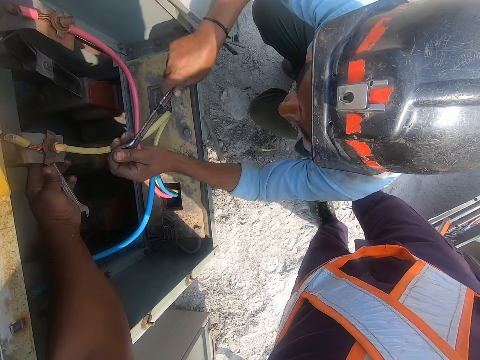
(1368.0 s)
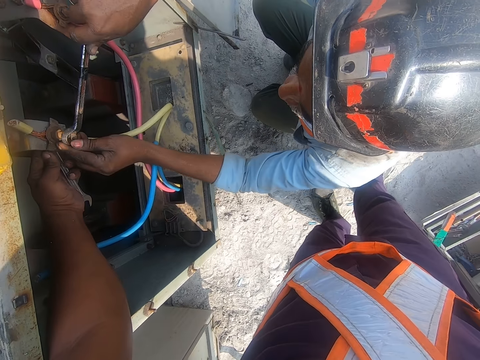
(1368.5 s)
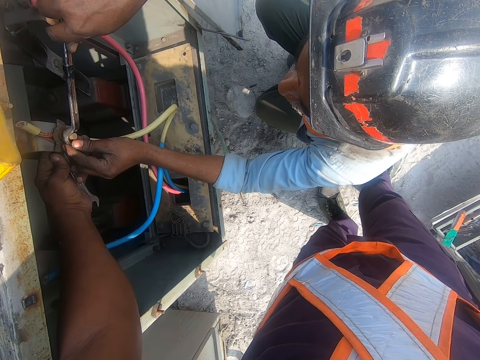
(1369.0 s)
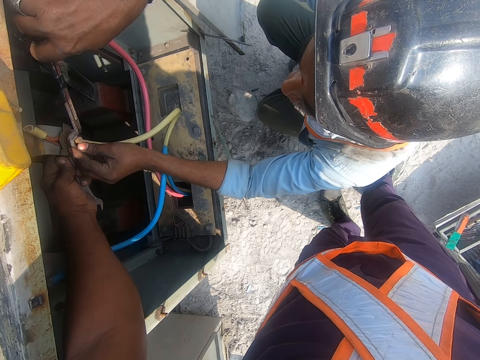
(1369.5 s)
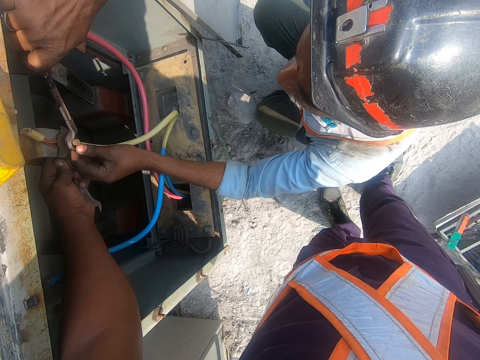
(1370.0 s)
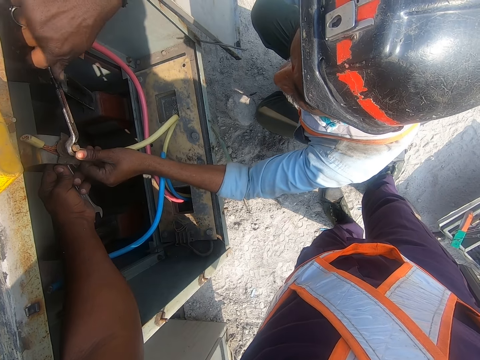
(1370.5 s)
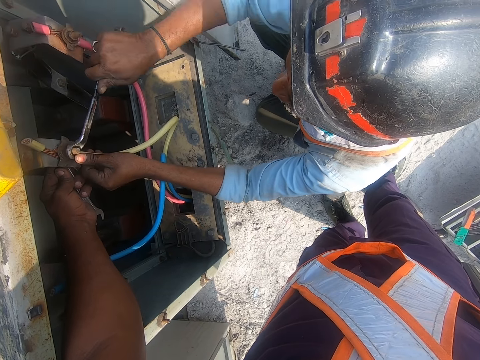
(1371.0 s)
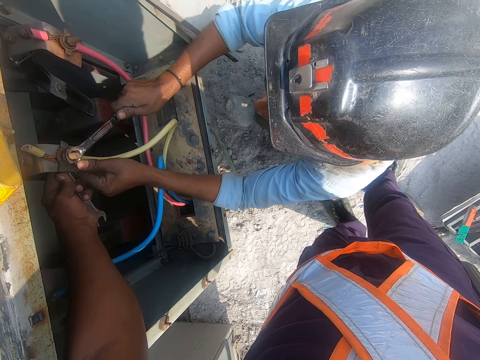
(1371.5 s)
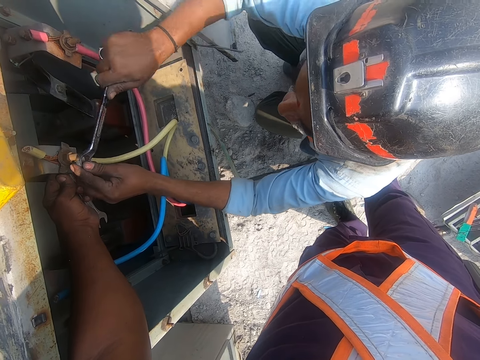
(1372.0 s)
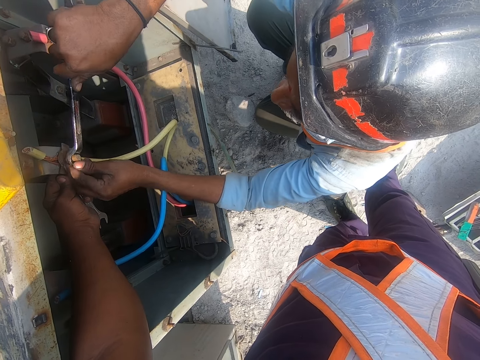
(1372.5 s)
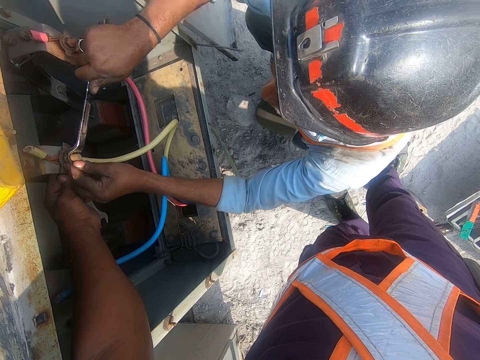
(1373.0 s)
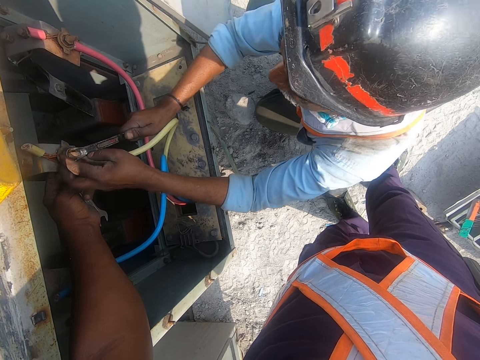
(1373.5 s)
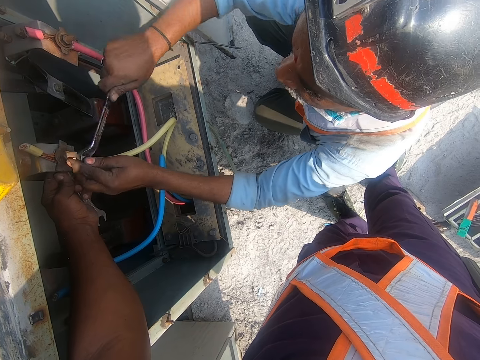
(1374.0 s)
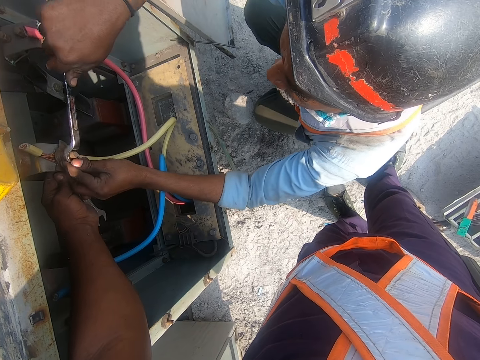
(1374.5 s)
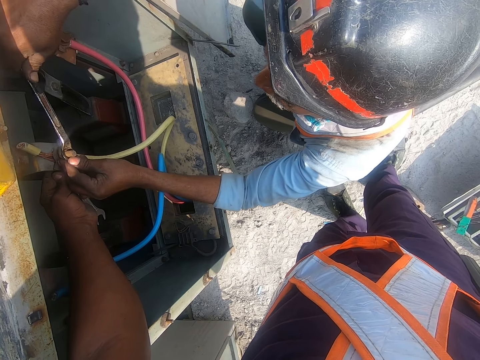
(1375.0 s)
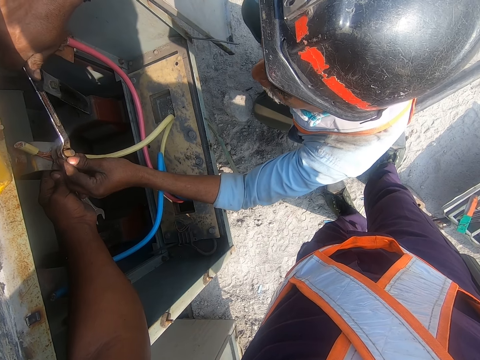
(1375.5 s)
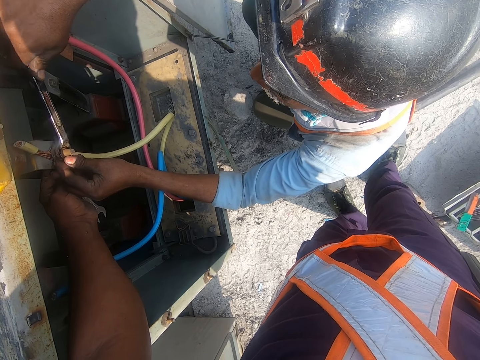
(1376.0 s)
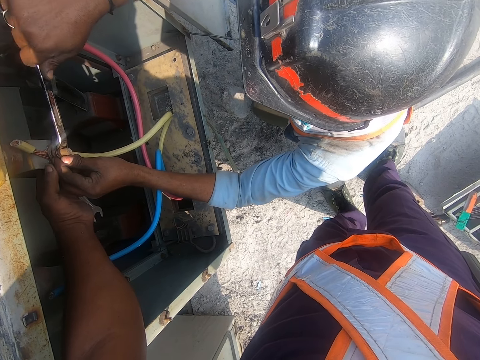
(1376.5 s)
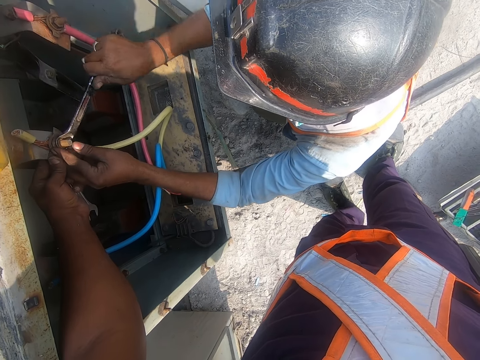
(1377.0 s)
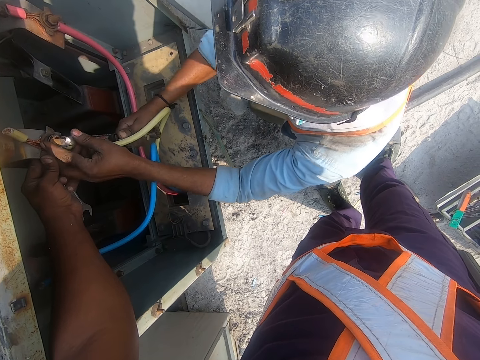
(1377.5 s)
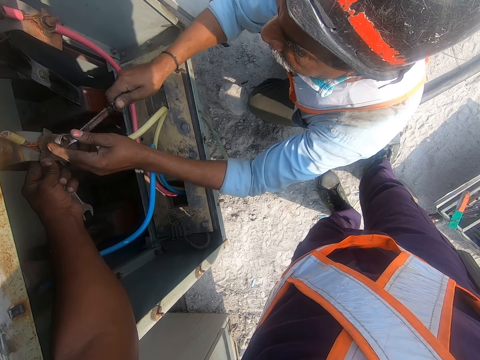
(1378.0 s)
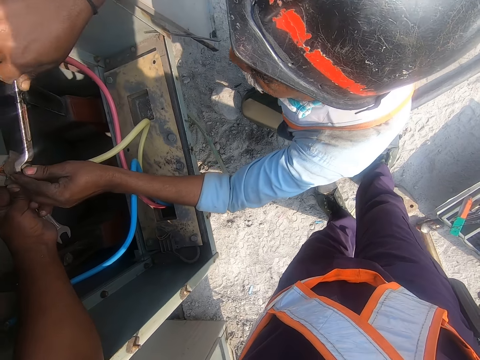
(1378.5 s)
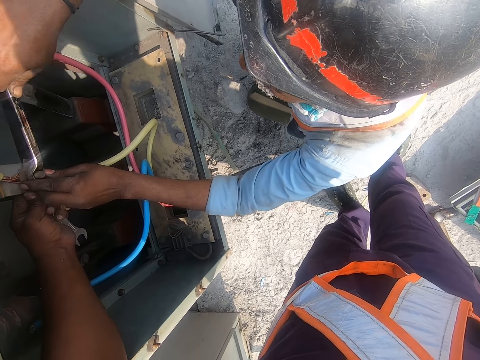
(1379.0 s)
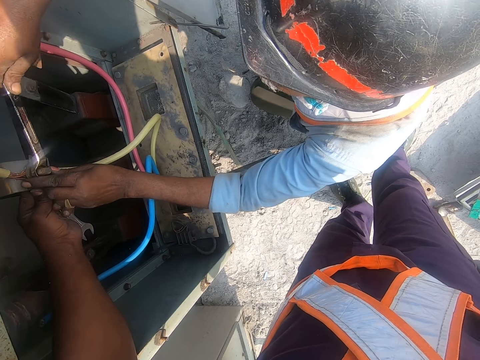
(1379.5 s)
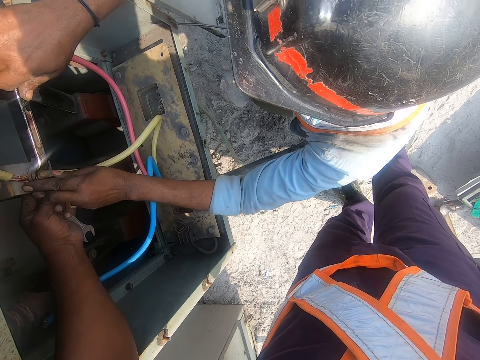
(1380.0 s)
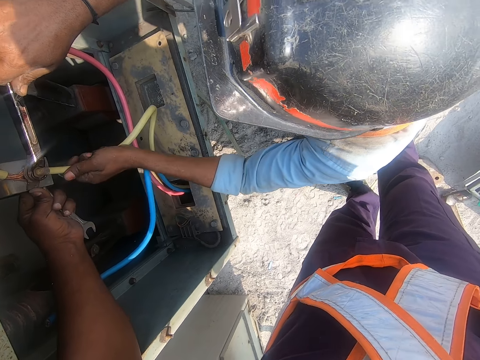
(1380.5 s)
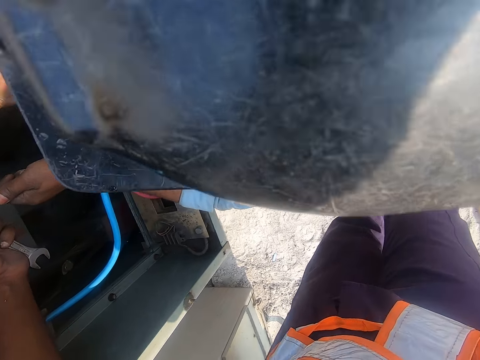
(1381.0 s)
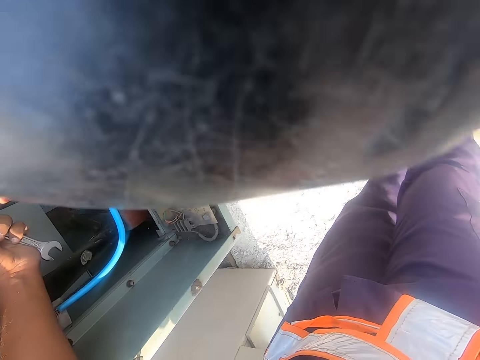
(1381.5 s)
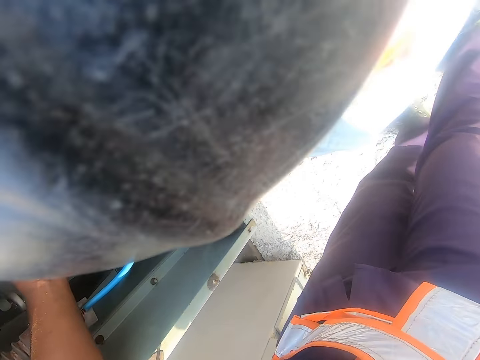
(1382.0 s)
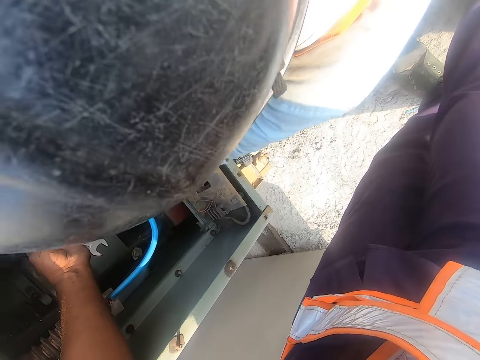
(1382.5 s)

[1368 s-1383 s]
A person tightens the bolts with a wrench.

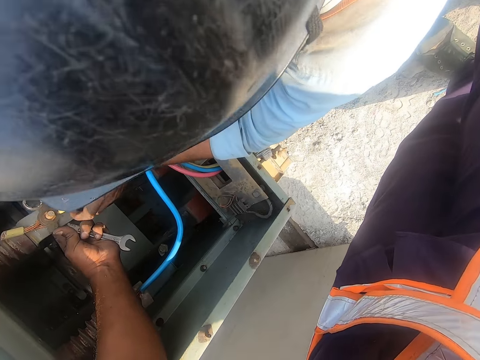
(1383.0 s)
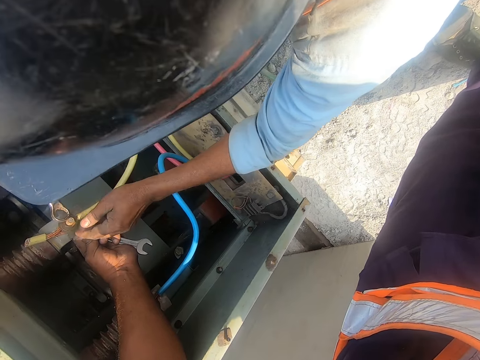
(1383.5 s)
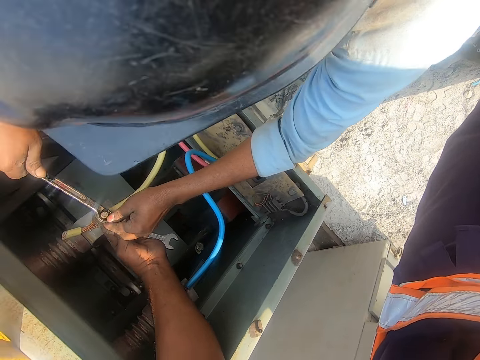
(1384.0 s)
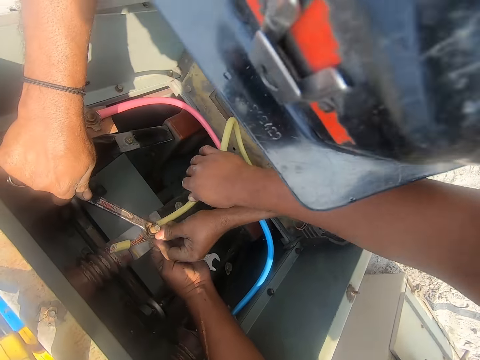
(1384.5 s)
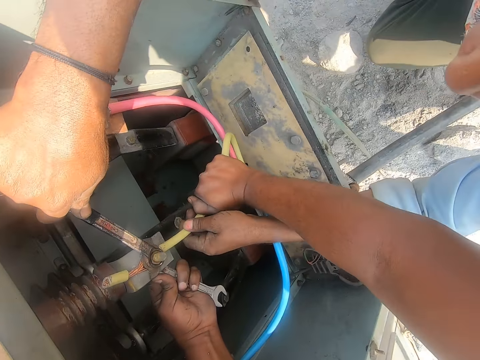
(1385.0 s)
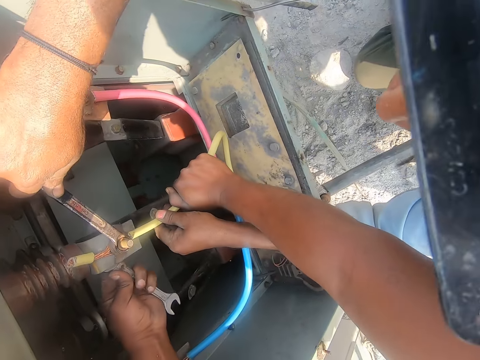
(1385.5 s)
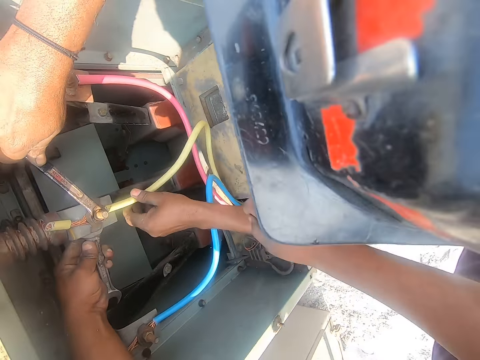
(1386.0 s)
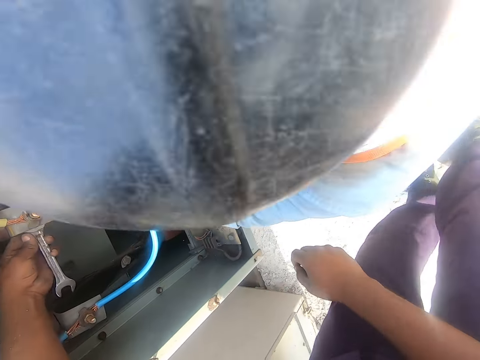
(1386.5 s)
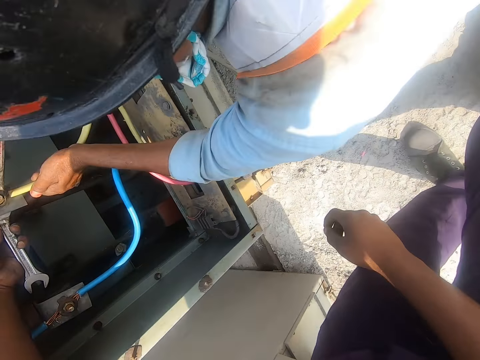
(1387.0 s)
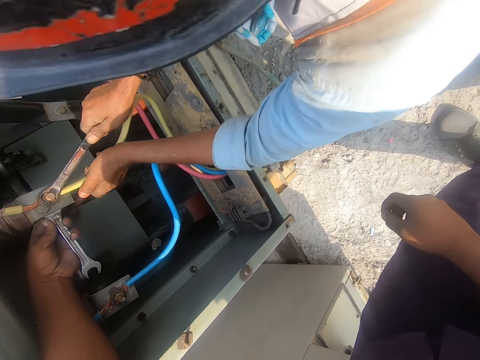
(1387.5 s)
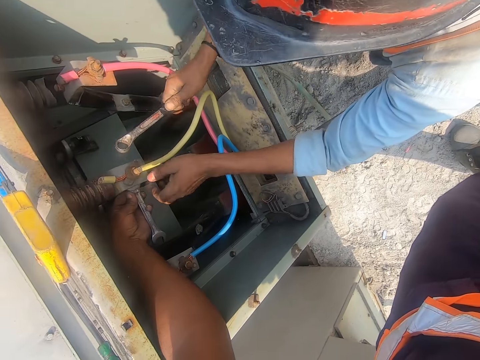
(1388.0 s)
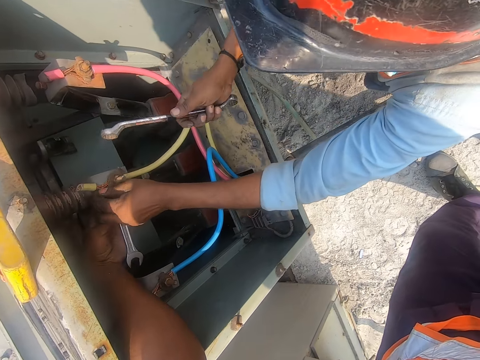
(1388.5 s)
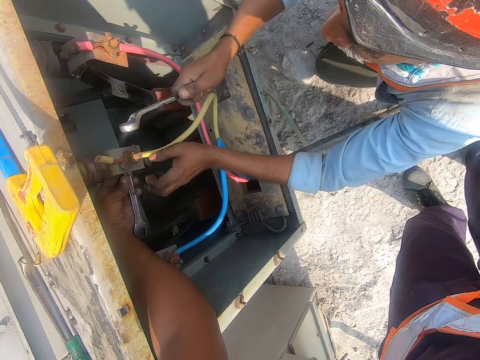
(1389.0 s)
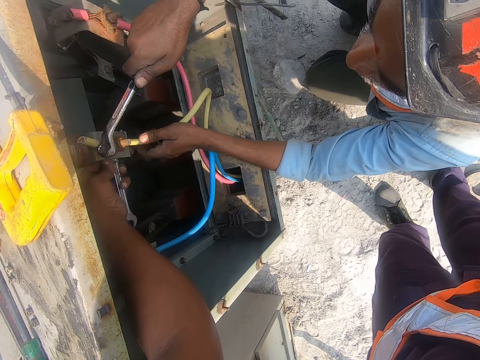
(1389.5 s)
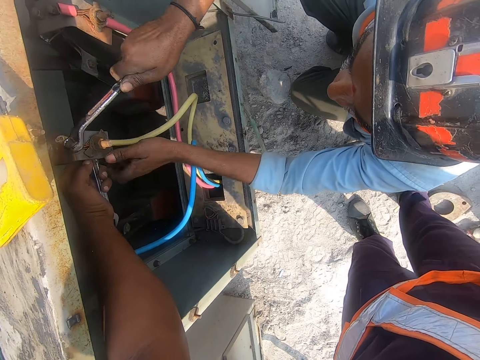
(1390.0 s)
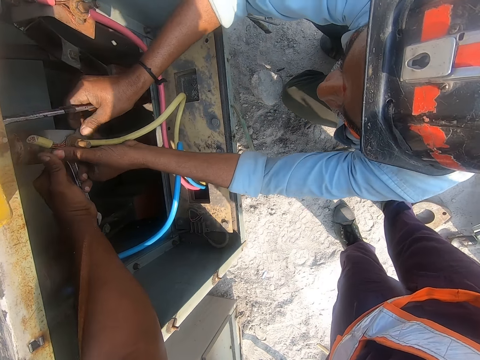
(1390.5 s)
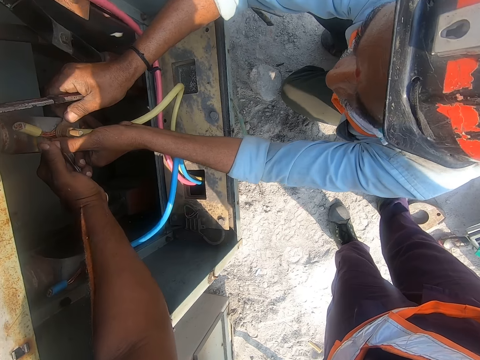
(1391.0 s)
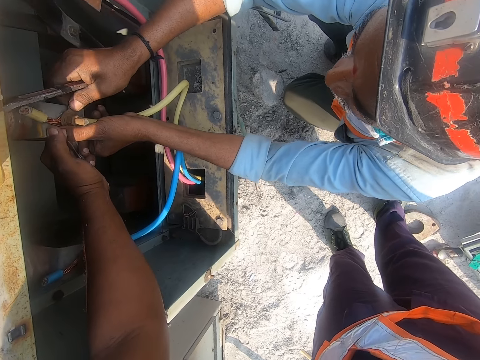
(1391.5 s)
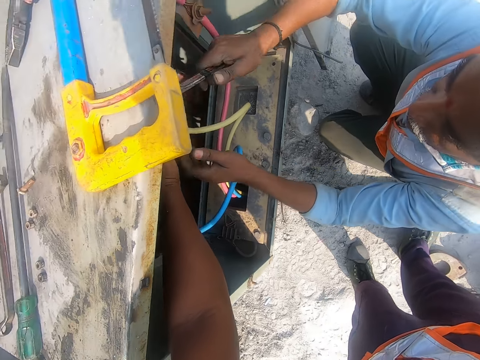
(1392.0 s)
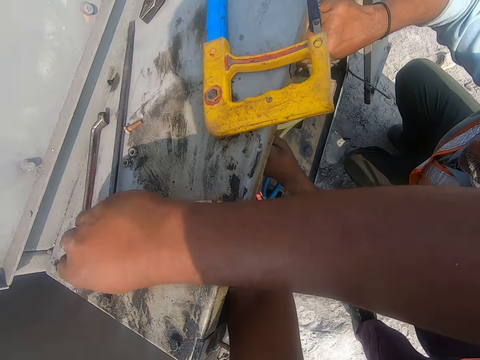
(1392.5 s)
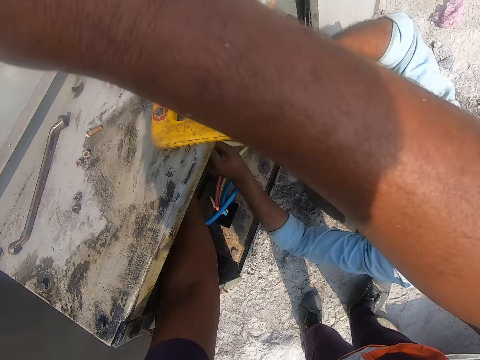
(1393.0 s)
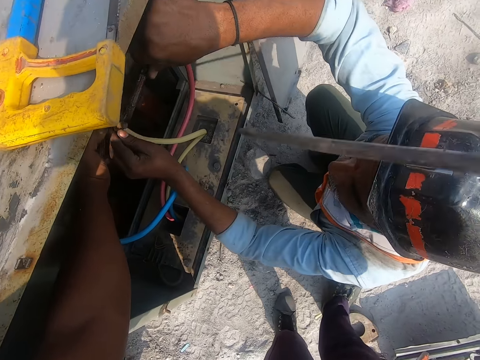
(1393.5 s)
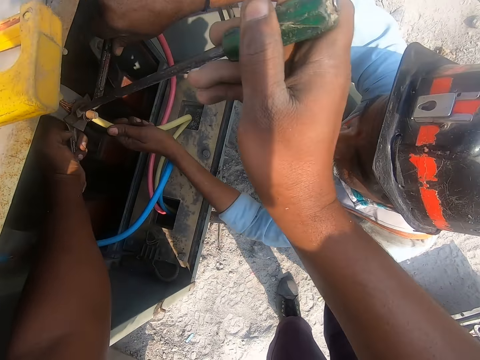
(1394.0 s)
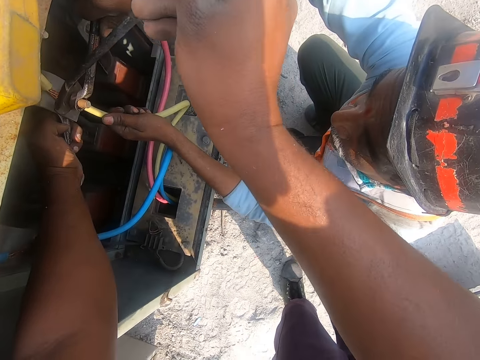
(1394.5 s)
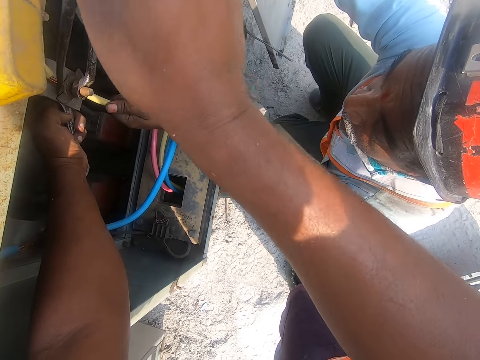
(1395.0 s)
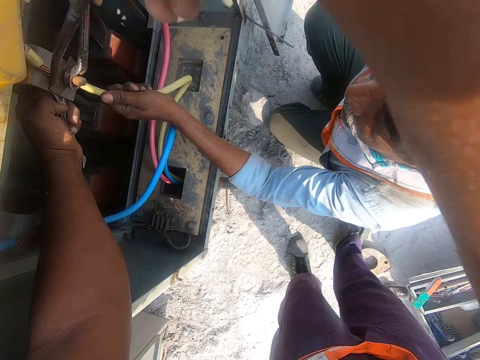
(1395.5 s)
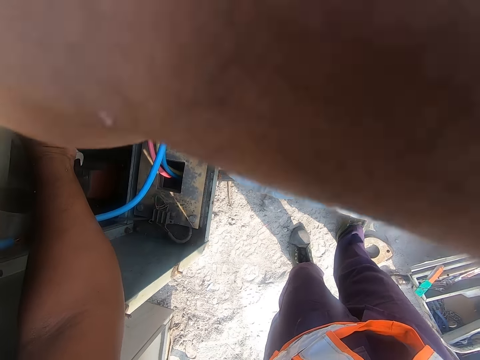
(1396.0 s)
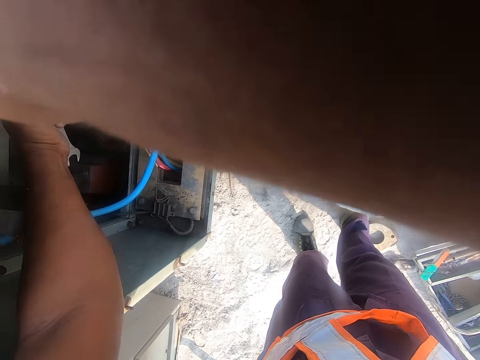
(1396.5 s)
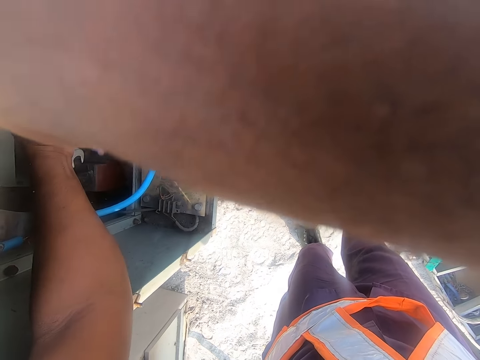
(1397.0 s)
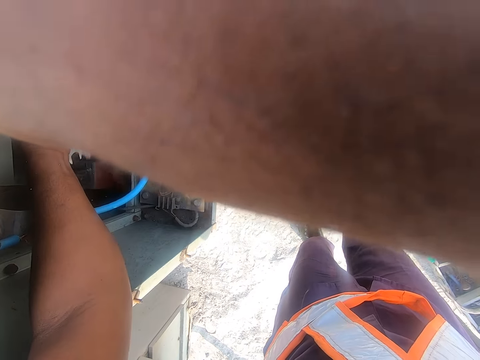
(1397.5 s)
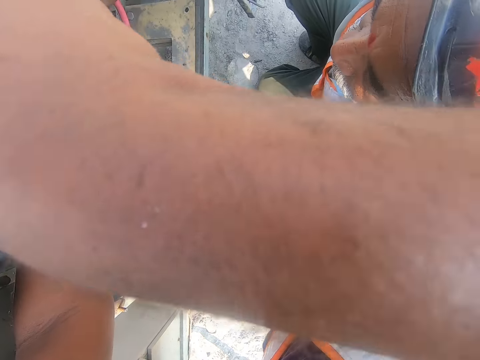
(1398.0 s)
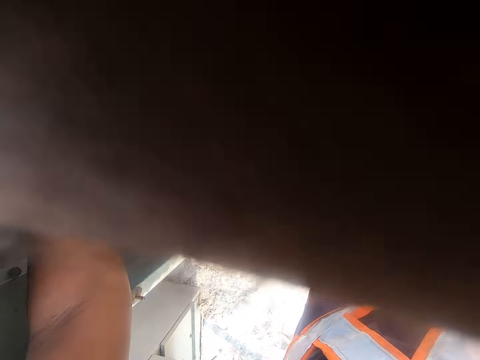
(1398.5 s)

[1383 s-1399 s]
The camera wearer touches the cable. They pick up the screw. They tighten the nut.
